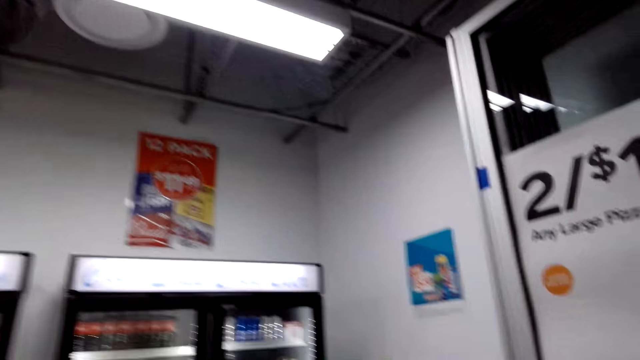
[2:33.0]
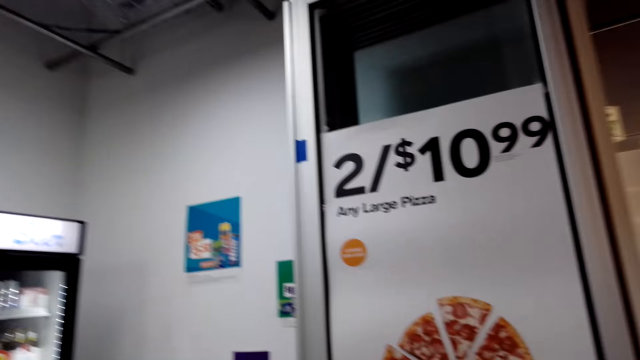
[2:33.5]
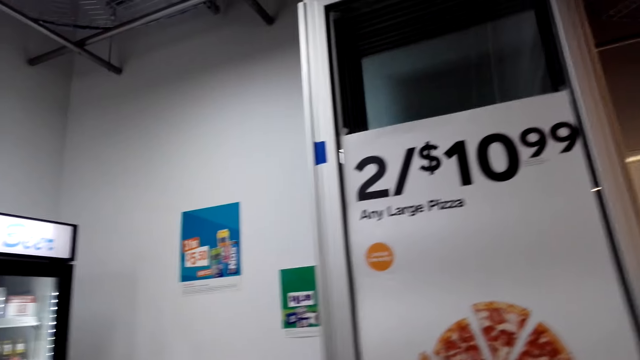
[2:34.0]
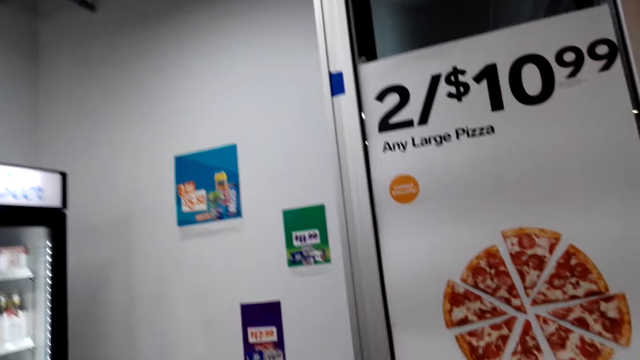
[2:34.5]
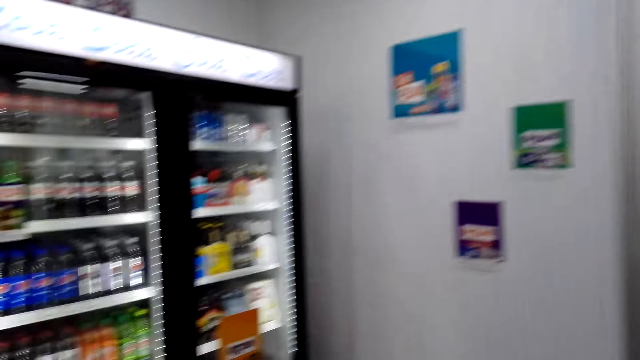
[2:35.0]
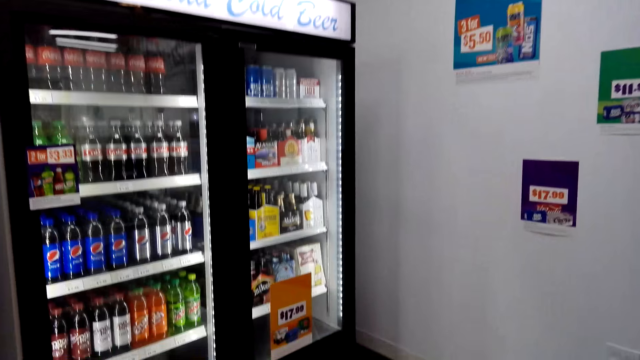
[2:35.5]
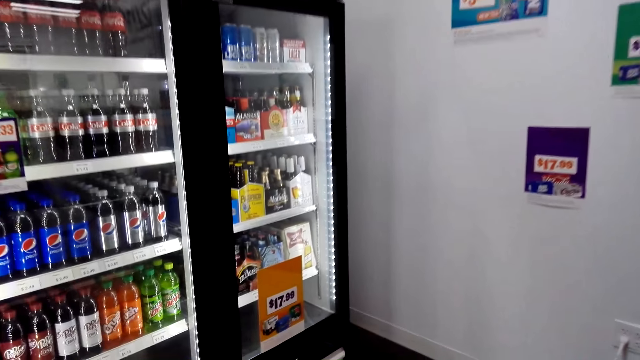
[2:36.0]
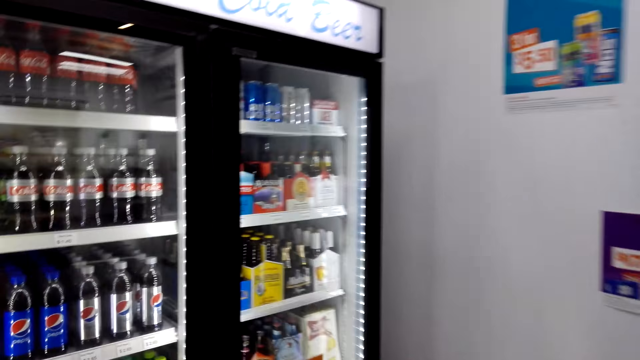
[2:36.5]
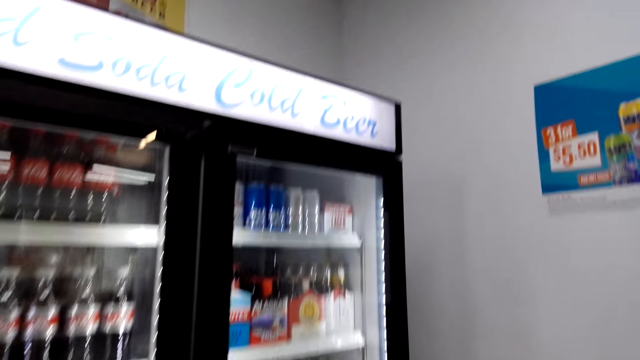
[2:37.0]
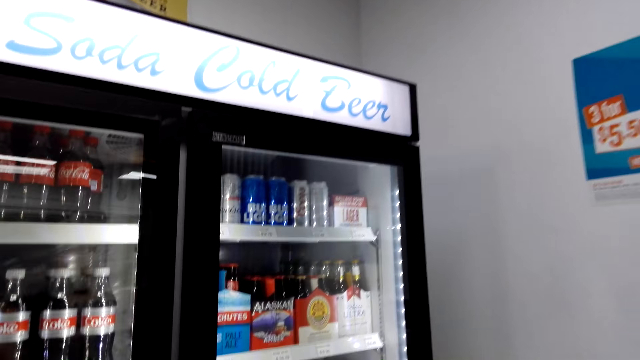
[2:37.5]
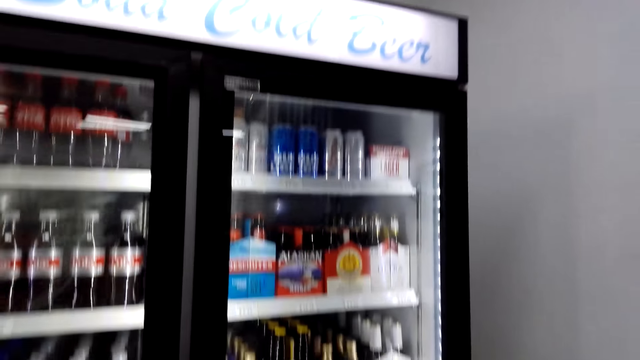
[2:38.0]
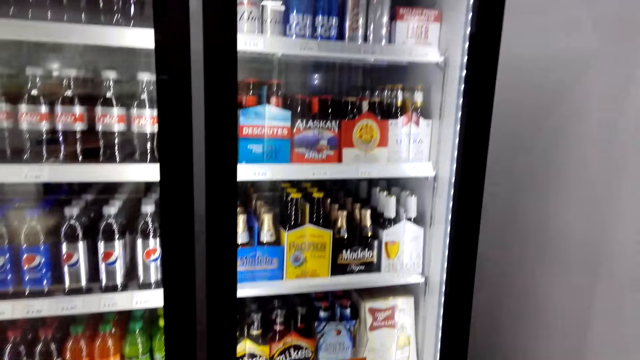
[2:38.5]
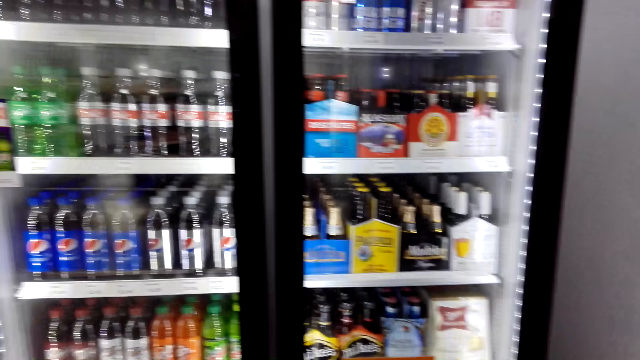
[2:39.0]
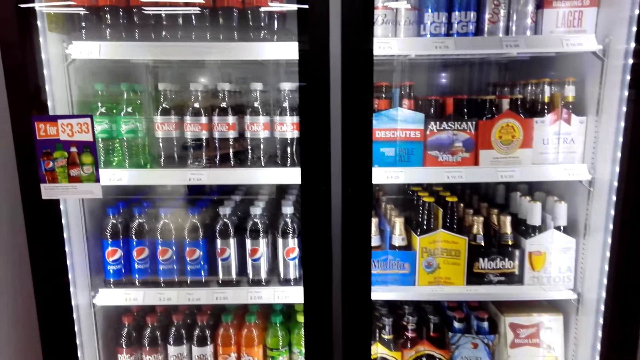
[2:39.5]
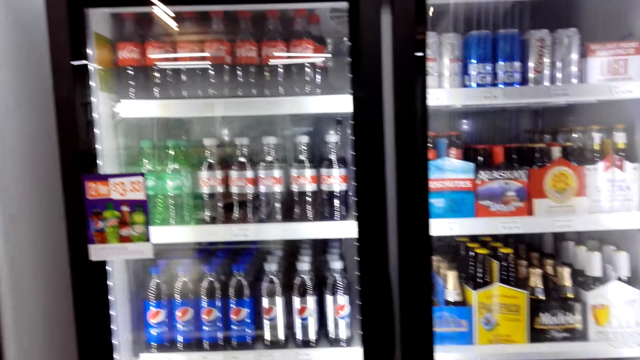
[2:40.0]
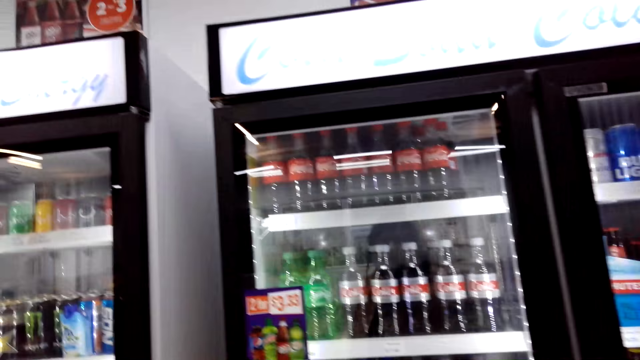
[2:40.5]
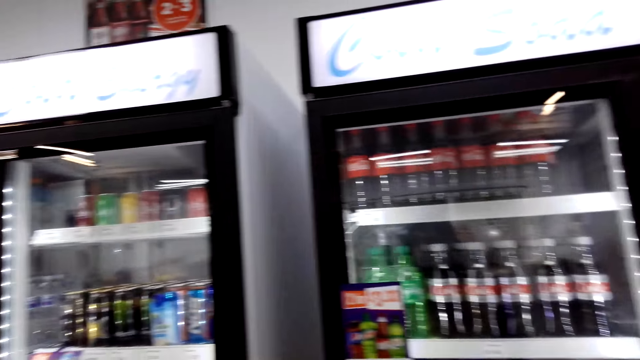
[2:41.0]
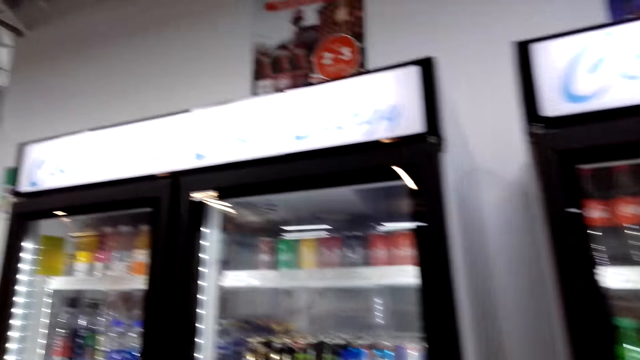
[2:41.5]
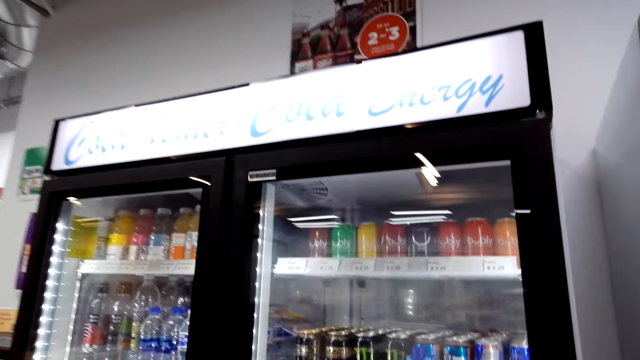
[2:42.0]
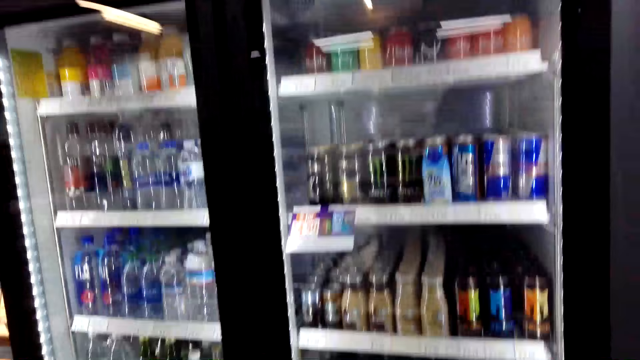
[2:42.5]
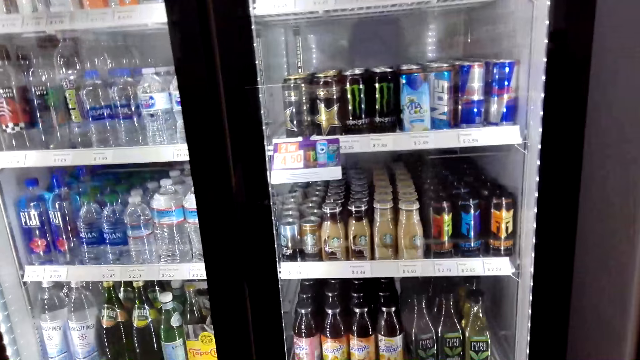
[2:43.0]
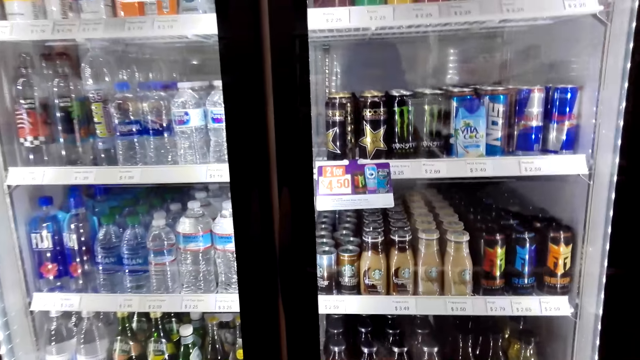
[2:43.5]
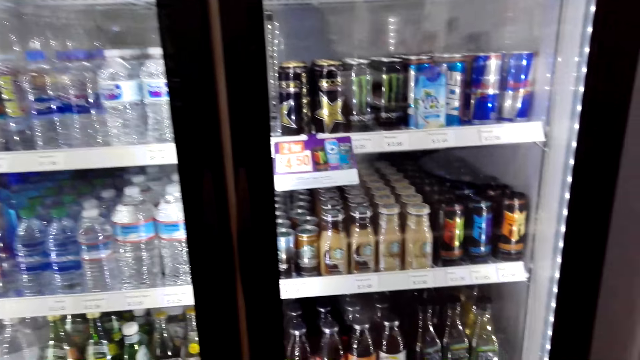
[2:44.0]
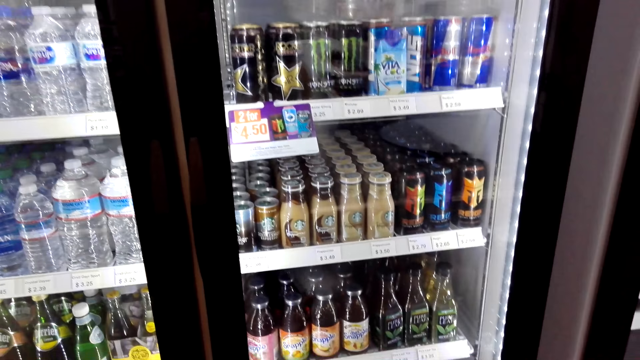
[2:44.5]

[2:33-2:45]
The camera wearer looks at the drinks in the fridge.

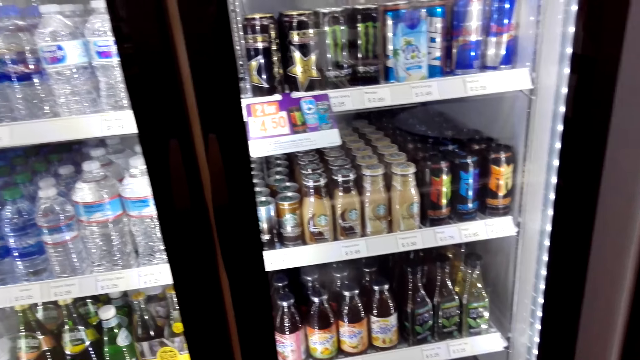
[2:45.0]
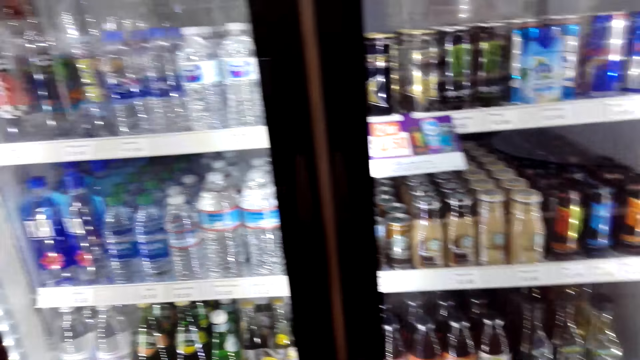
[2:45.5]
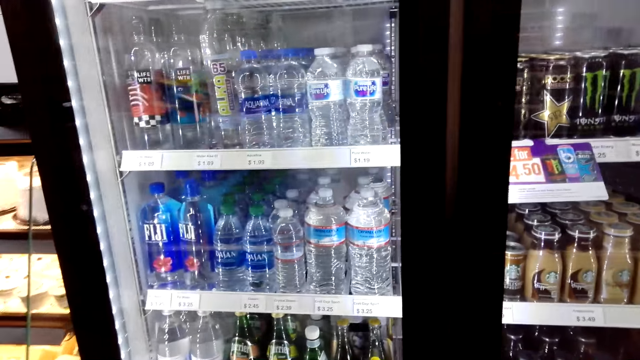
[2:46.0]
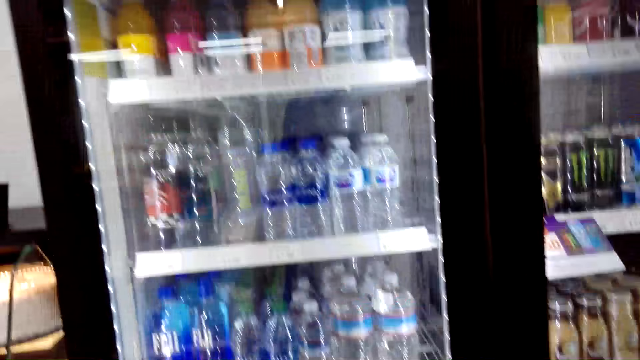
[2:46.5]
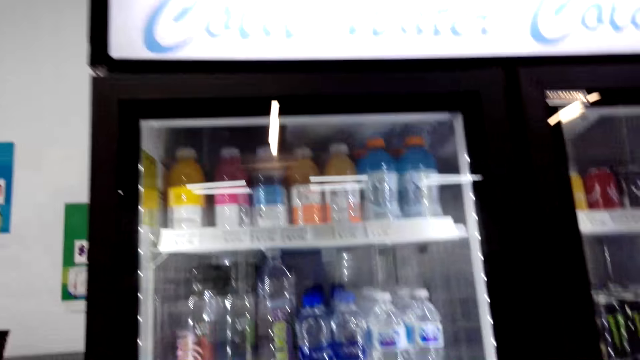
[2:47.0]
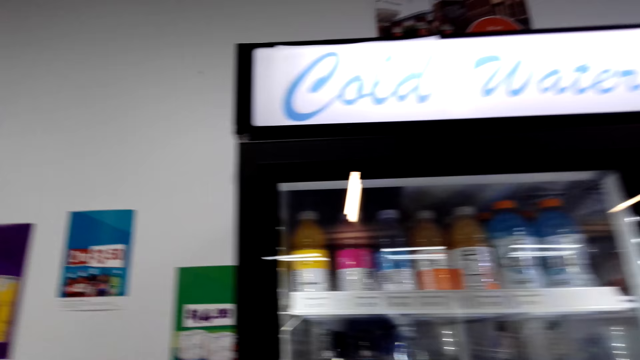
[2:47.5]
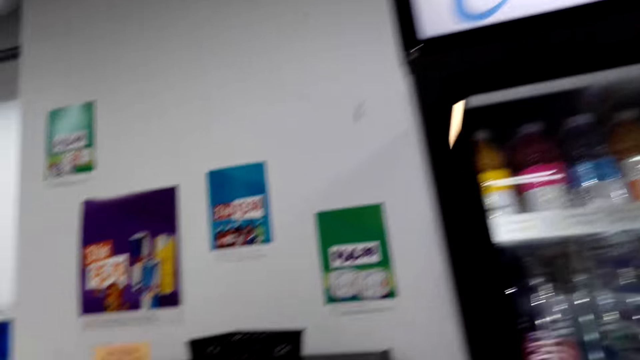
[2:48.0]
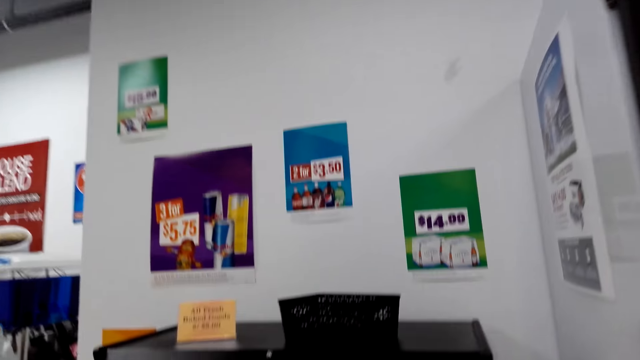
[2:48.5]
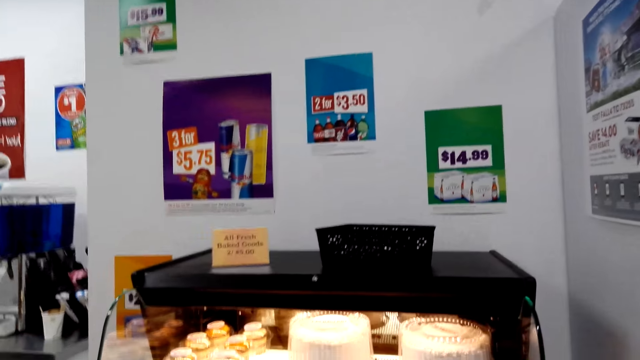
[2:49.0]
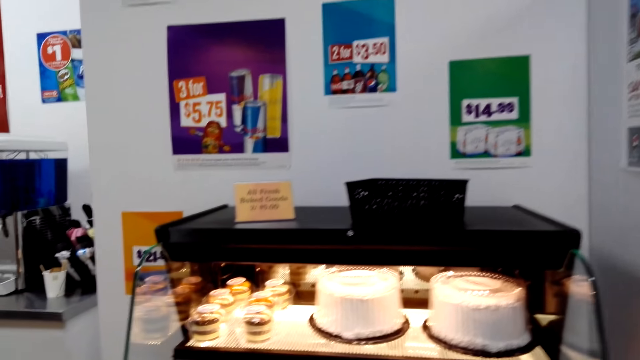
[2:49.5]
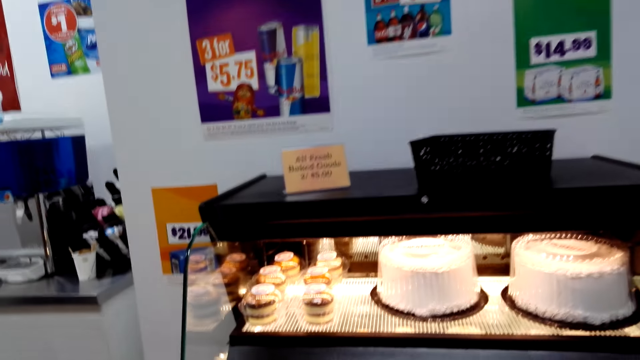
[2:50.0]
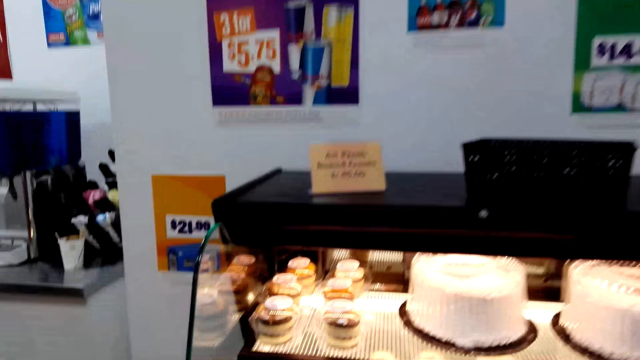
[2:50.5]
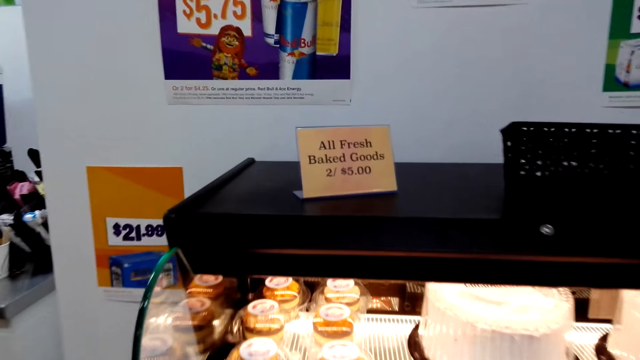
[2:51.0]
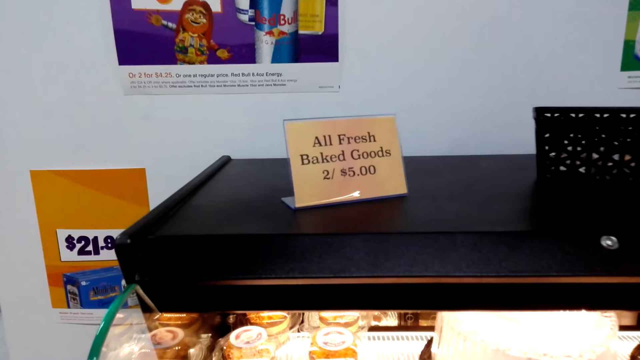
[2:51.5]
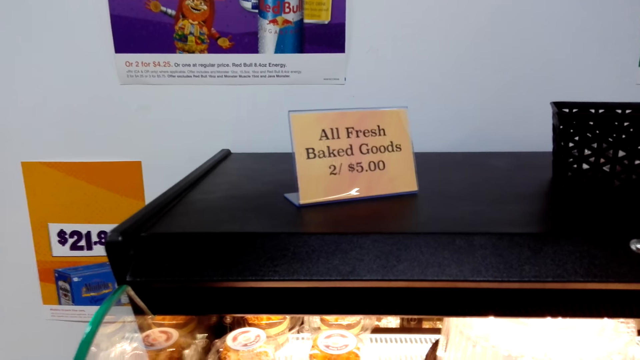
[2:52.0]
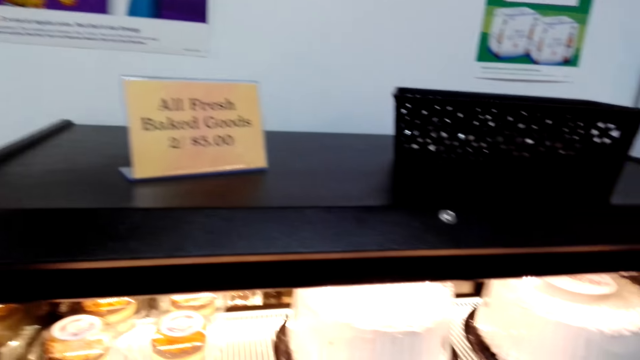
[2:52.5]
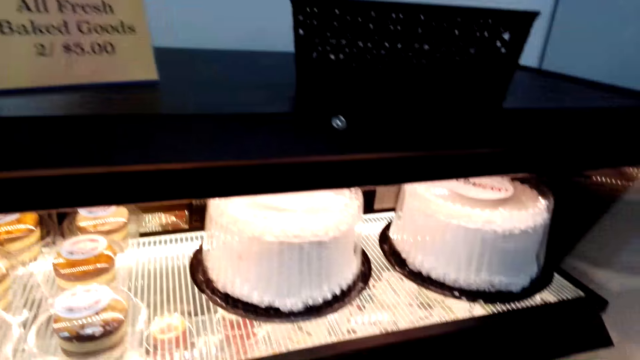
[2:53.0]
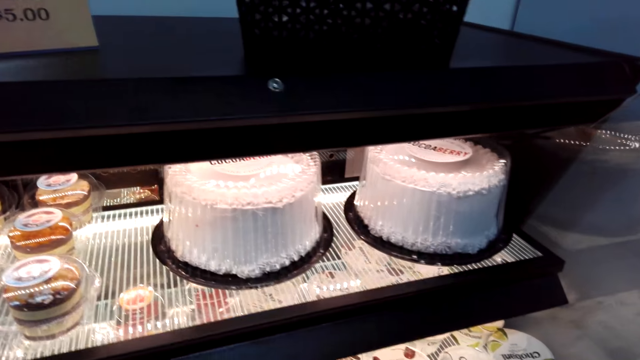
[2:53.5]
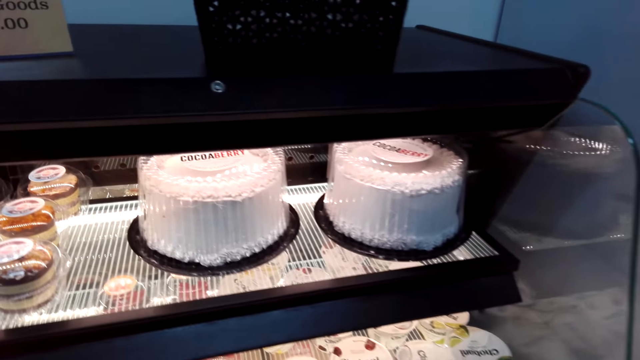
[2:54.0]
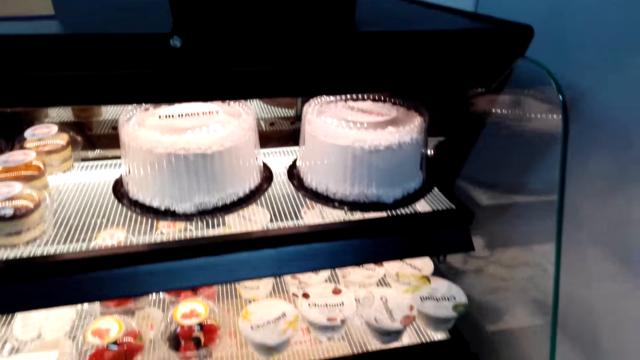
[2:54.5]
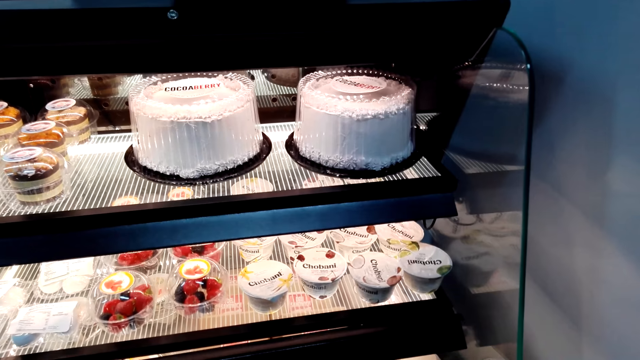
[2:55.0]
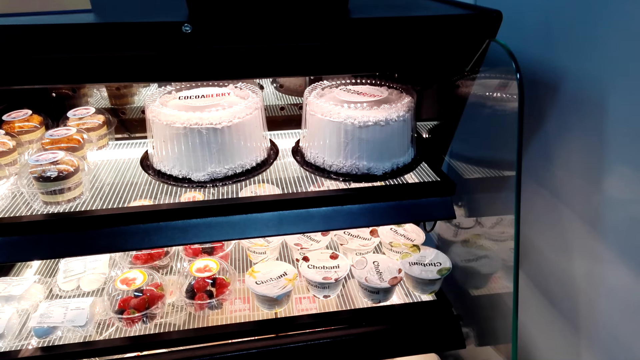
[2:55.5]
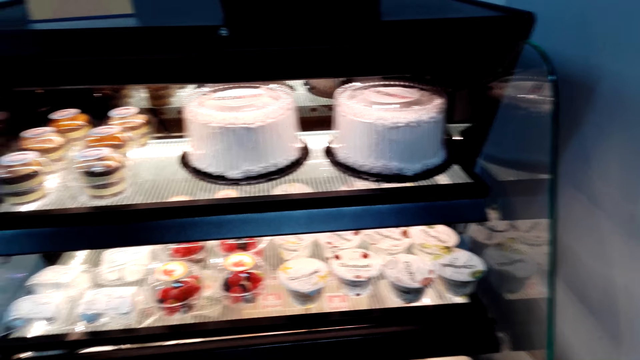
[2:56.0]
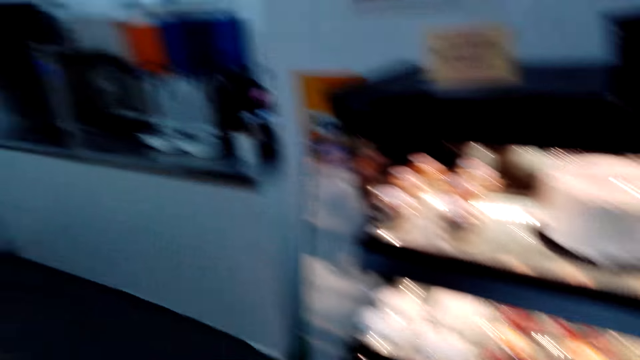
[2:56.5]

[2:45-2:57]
The camera wearer walks around the supermarket. They look at the fresh baked goods.
